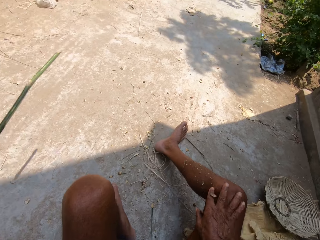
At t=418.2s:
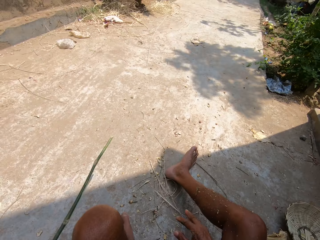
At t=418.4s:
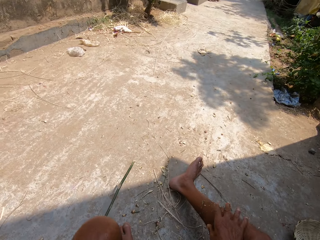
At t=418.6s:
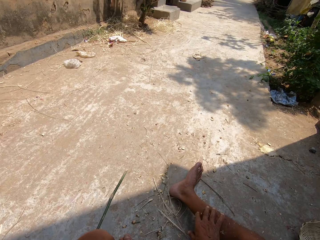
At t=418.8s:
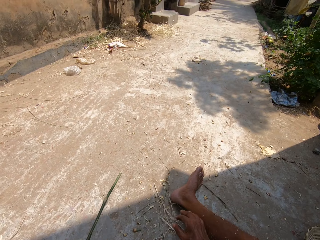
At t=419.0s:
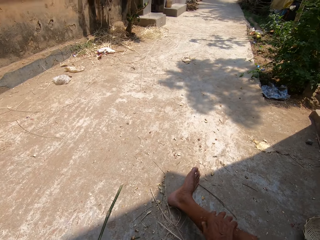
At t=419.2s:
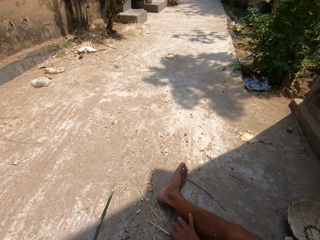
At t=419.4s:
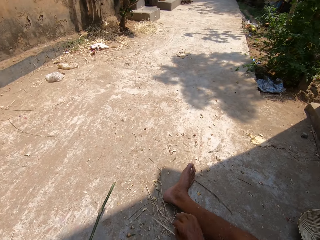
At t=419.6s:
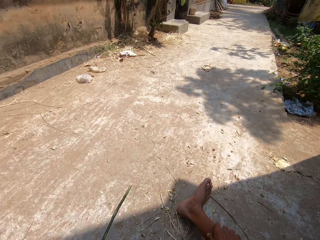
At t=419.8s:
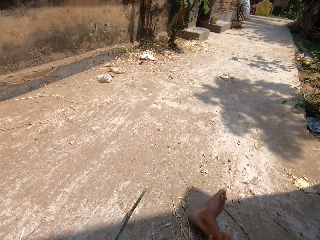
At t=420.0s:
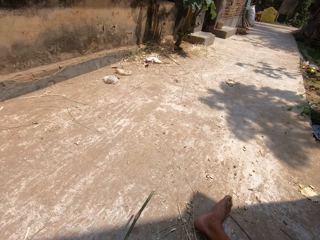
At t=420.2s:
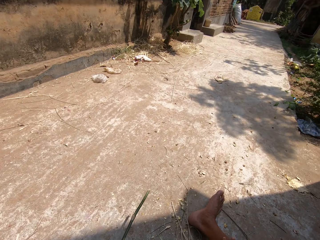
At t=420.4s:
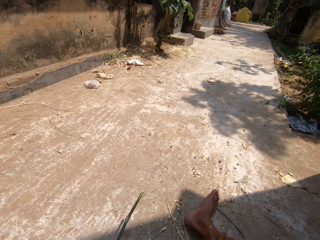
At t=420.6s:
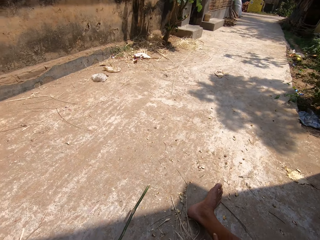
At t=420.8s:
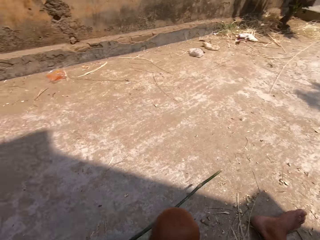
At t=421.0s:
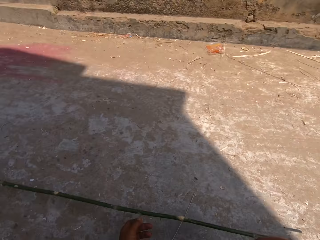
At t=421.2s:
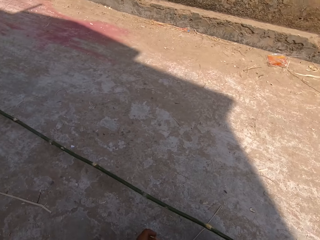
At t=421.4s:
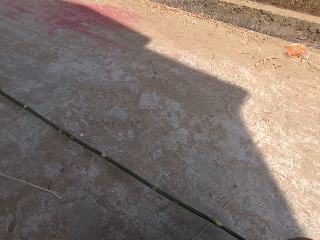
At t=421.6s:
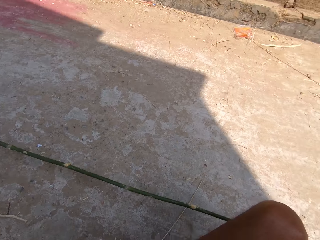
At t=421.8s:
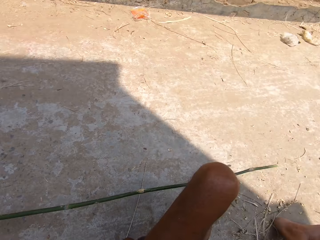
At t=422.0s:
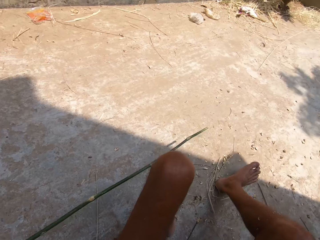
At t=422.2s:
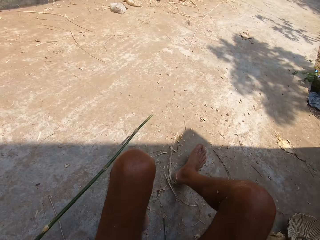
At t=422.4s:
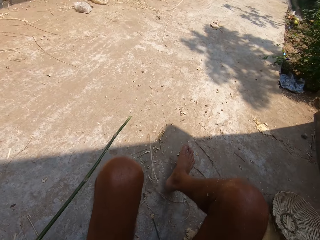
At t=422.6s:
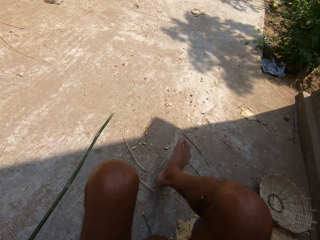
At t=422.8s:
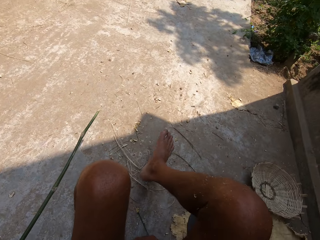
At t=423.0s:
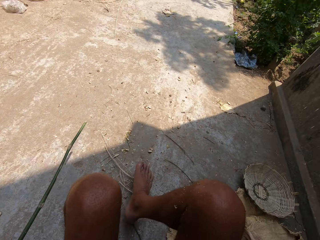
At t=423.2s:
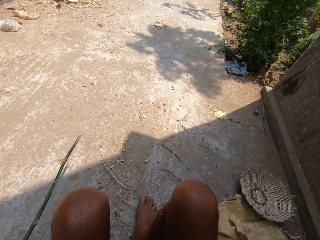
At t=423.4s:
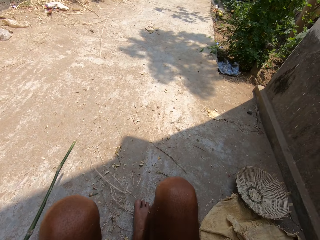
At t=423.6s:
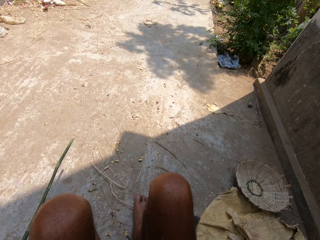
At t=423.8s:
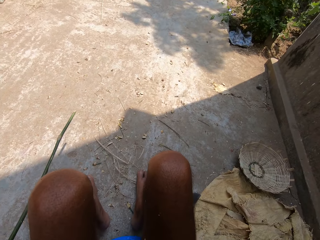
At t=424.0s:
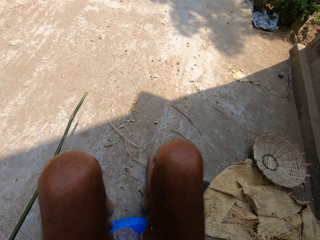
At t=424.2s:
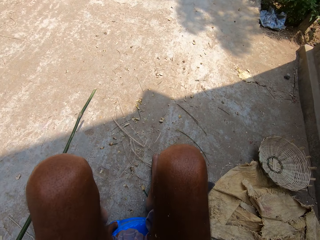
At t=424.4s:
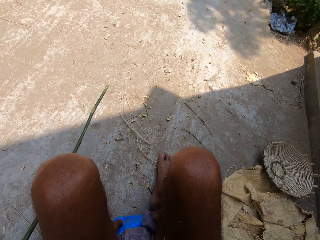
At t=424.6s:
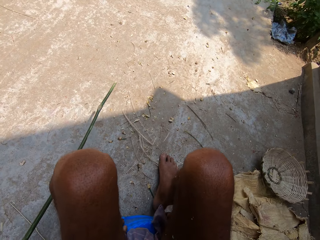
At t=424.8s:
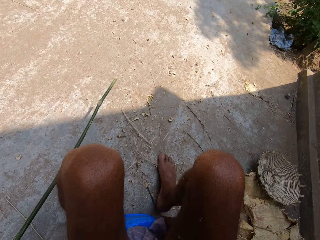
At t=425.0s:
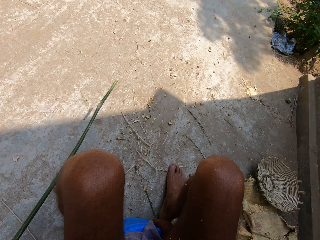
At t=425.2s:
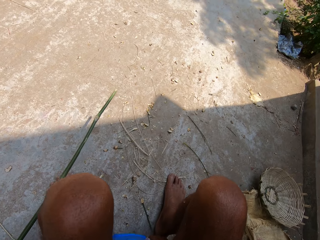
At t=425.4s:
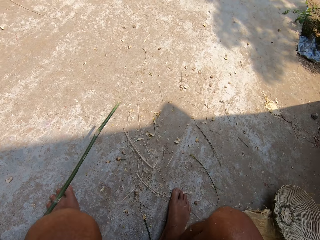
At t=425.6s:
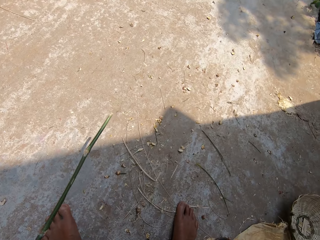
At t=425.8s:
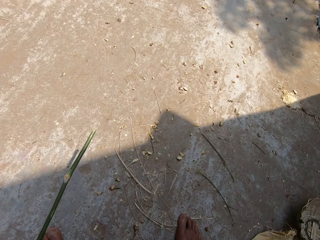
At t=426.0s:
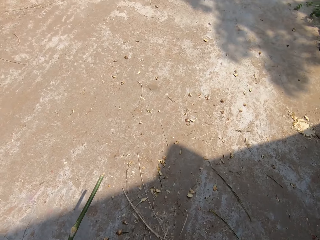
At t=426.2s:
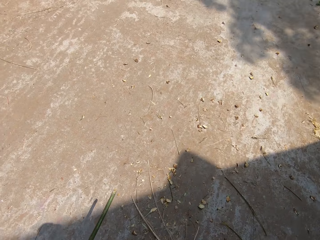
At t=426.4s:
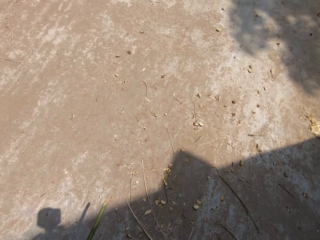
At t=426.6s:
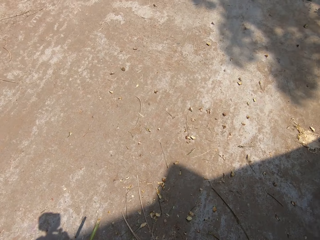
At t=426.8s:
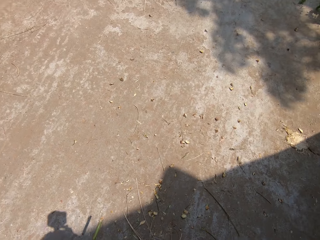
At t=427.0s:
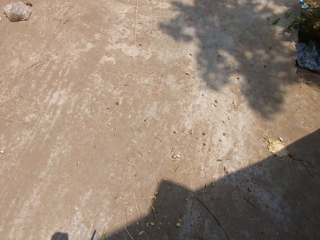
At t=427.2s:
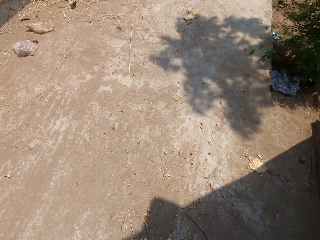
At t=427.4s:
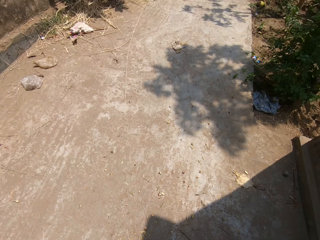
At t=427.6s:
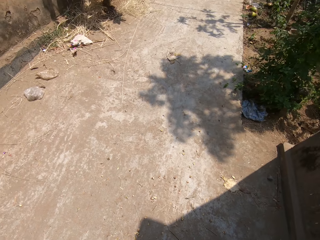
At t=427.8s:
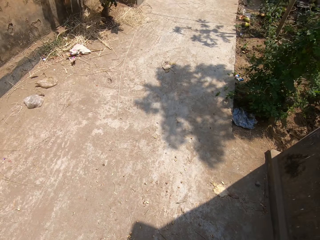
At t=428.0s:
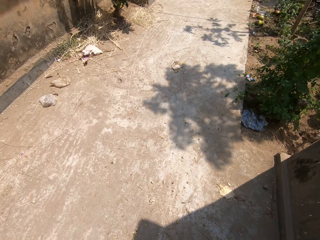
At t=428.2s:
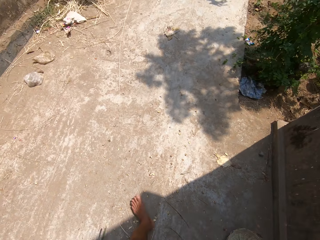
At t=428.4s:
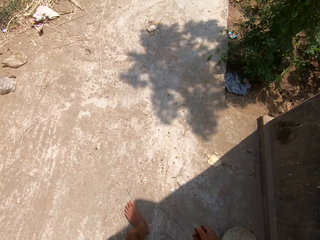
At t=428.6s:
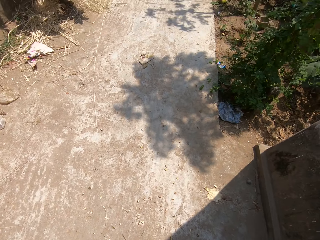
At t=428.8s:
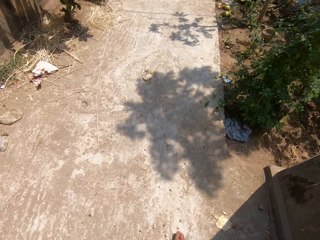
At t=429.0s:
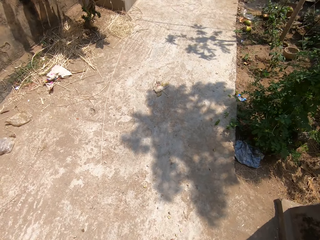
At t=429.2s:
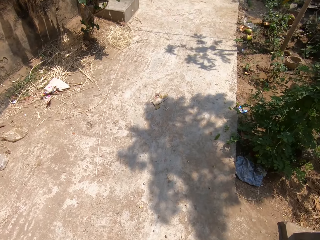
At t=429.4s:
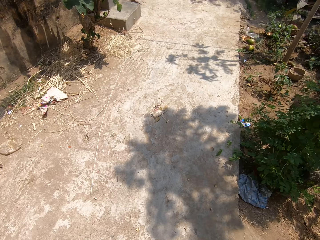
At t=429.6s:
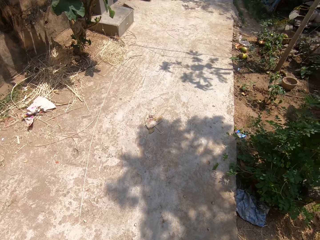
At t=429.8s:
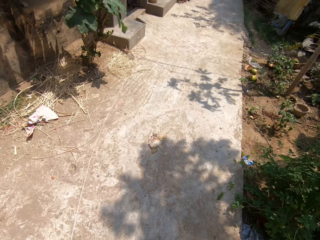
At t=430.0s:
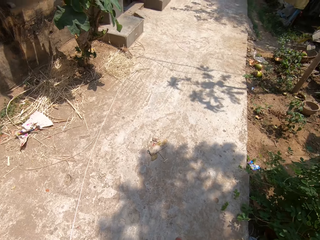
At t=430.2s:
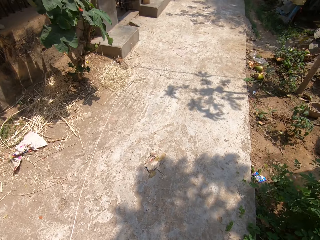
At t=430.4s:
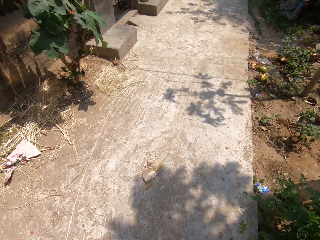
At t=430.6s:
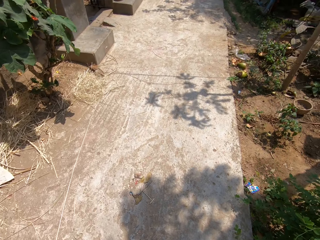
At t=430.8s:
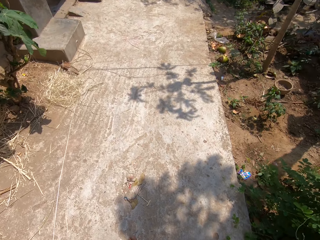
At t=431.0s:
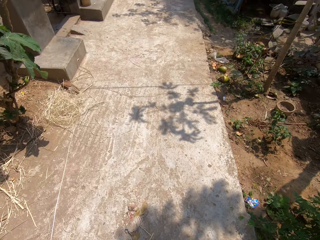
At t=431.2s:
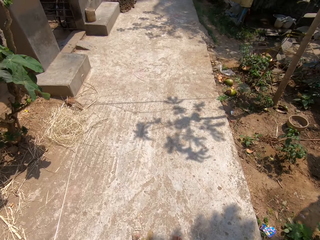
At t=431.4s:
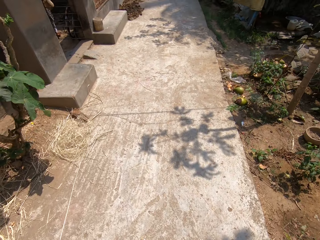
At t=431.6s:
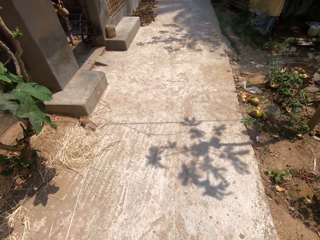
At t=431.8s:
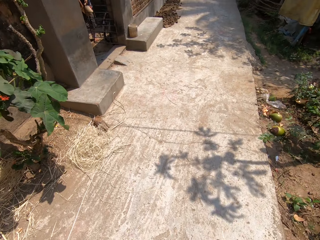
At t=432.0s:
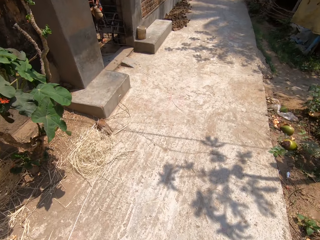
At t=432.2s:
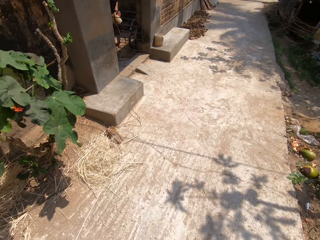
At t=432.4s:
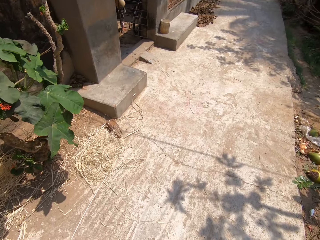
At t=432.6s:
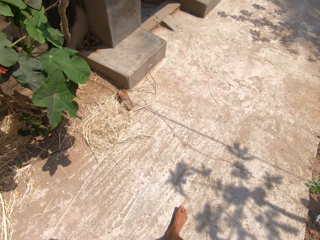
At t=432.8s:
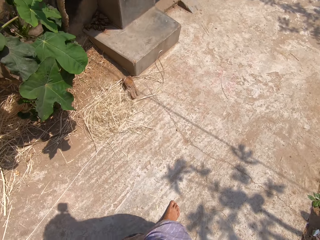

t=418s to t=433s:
The camera wearer wipes away dirt from his right leg with his right hand. He looks around. He straightens the leg. He stands from the stool. He walks along a corridor.

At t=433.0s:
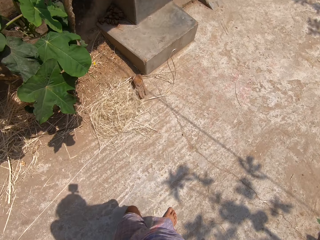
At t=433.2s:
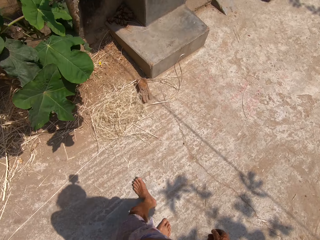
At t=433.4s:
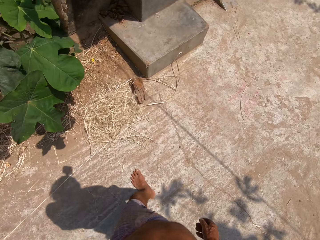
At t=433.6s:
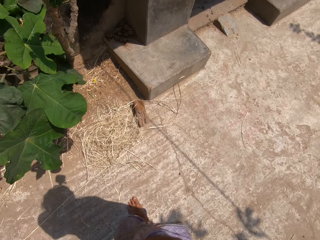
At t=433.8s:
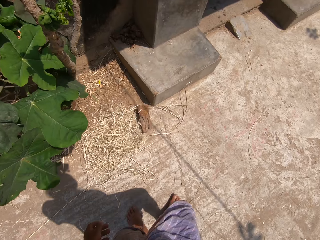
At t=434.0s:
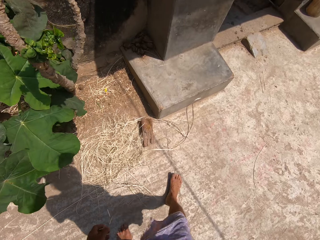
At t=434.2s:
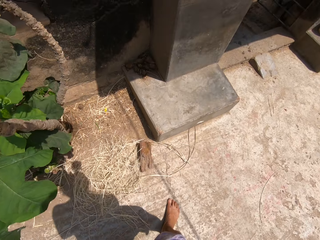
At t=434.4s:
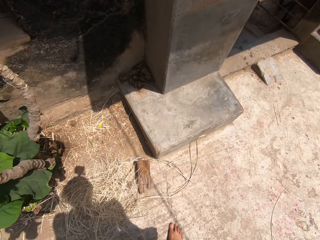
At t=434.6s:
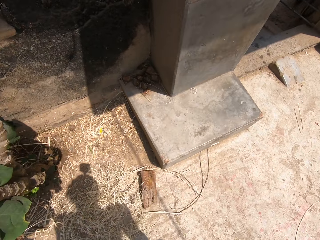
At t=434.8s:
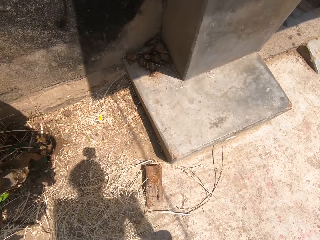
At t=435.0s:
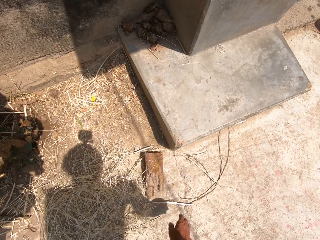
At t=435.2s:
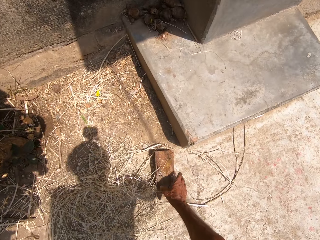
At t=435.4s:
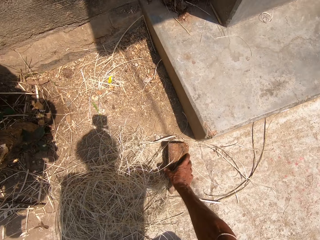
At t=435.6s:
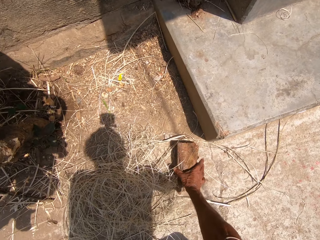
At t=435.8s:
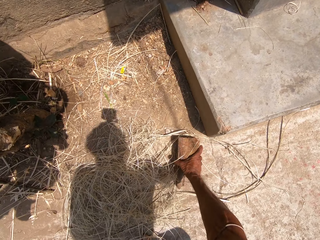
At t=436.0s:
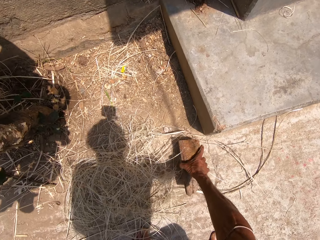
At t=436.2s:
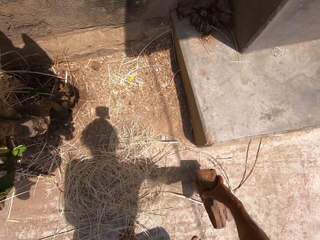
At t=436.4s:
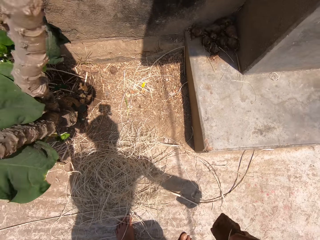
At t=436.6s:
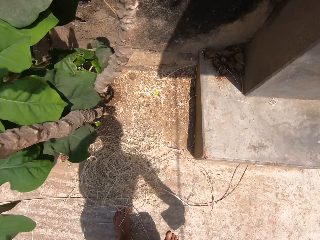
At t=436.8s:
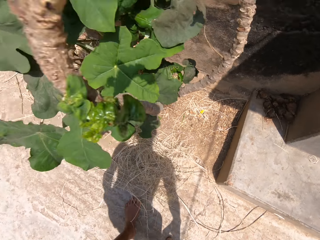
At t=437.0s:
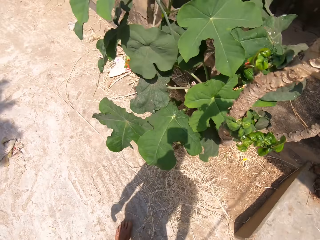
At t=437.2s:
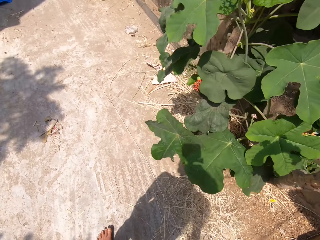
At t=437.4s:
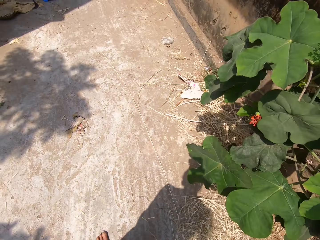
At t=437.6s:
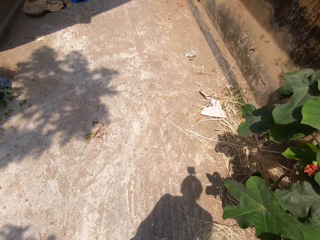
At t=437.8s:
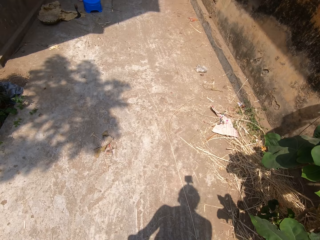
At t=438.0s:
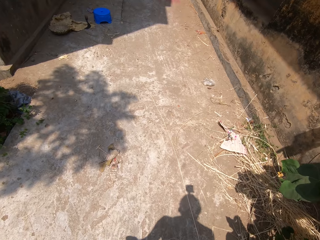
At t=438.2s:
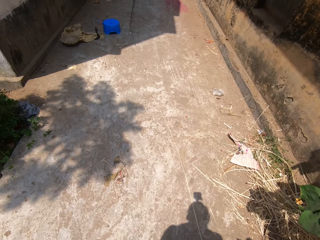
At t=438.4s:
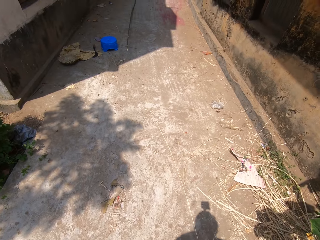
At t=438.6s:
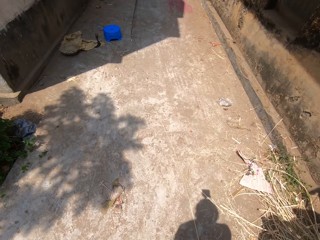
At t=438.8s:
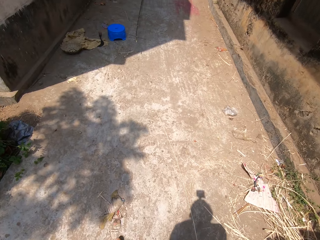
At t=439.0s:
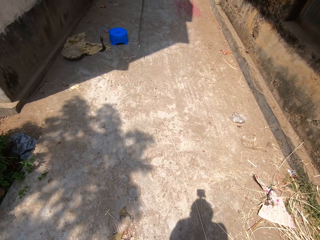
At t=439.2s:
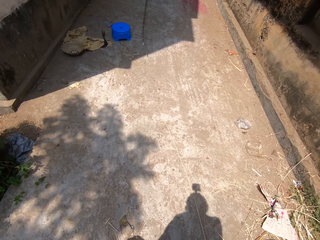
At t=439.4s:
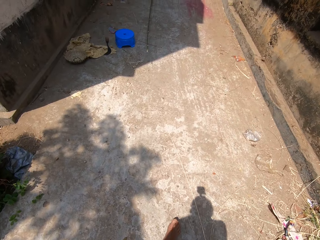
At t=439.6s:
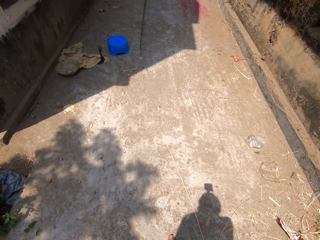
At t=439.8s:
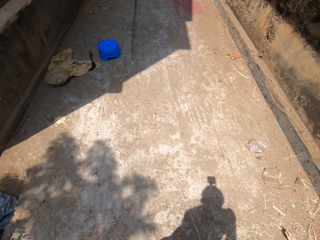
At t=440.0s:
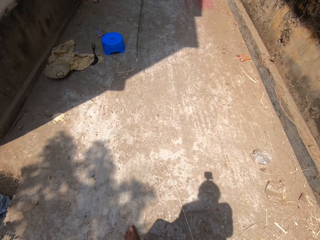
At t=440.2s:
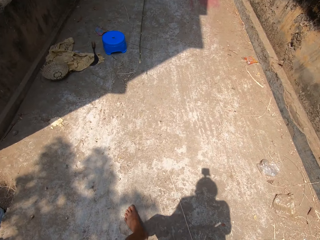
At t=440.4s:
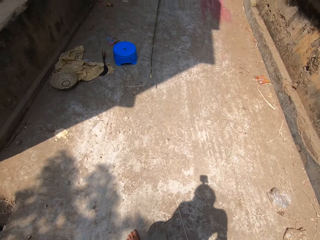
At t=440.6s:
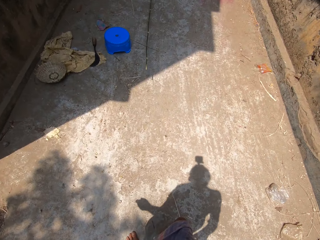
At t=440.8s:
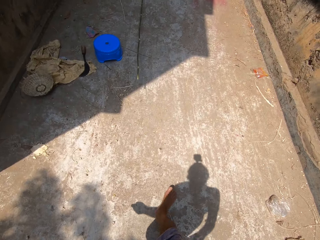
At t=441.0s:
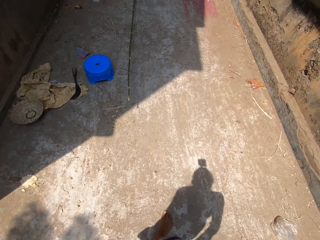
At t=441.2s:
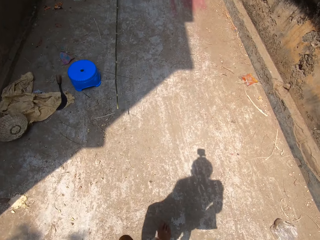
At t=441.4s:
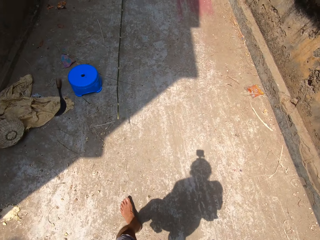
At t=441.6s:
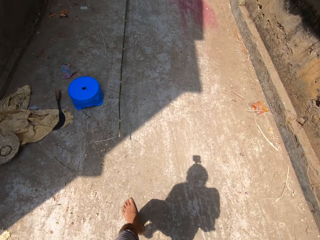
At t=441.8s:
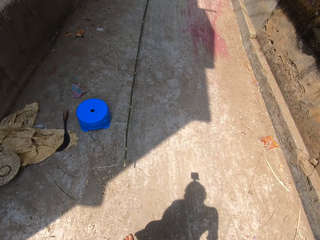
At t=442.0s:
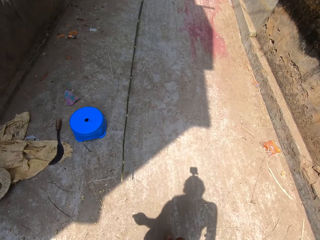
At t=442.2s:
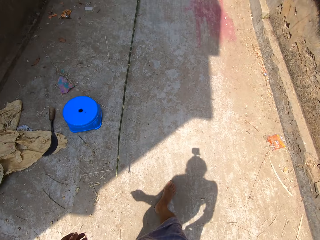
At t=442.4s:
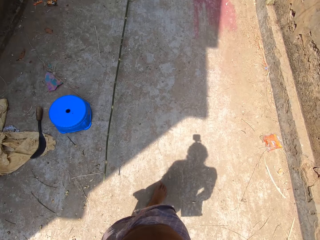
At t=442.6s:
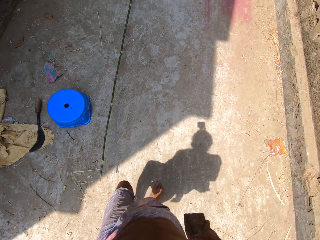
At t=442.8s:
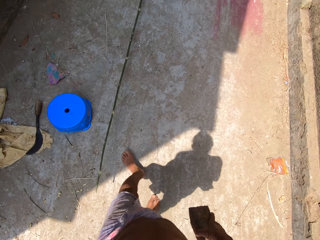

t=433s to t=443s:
The camera wearer picks up a wood from the floor with his right hand. He returns to his initial spot with the wood in his right hand.
